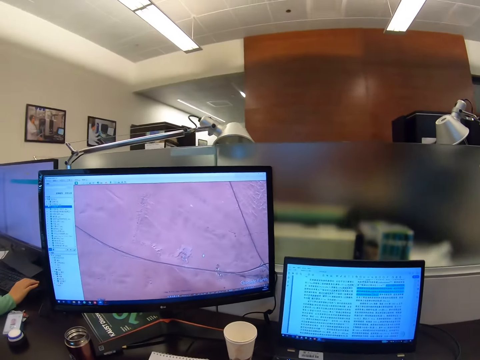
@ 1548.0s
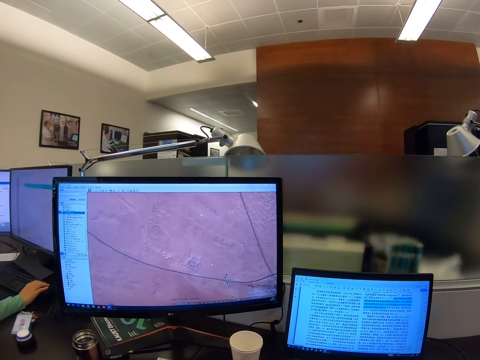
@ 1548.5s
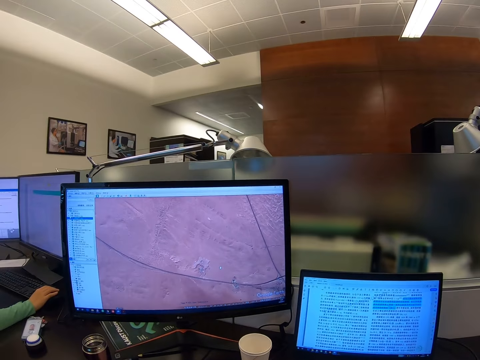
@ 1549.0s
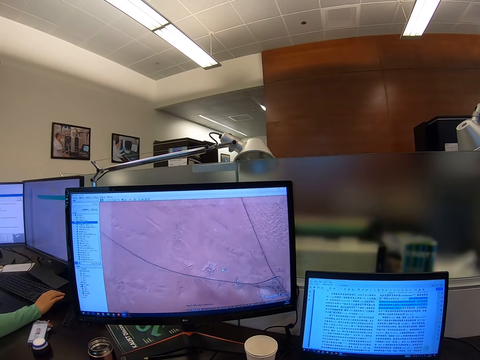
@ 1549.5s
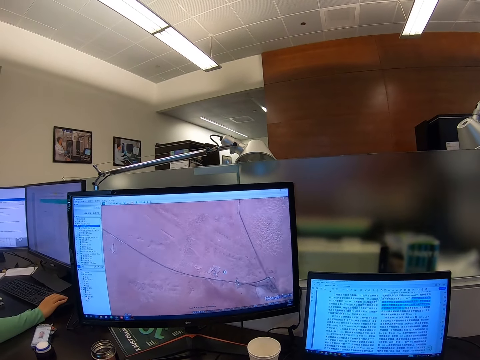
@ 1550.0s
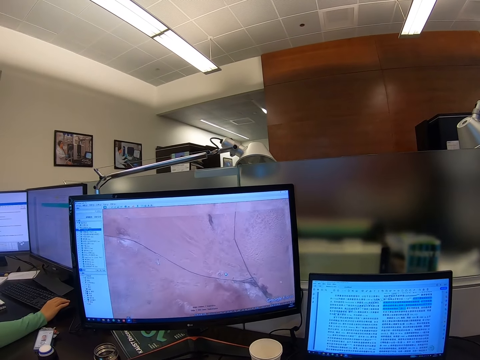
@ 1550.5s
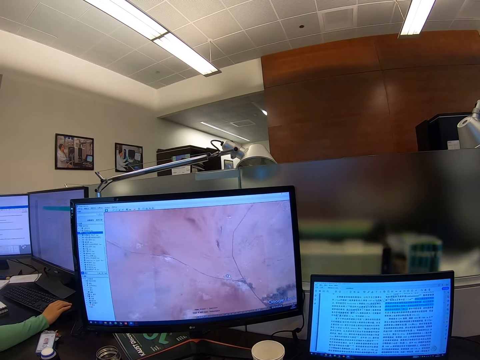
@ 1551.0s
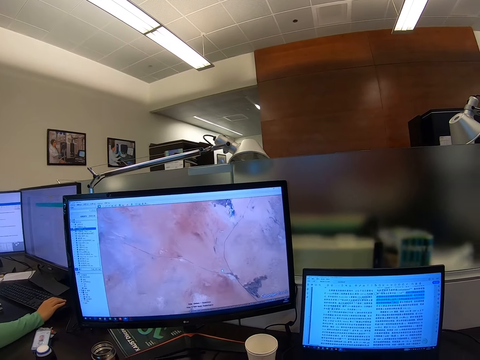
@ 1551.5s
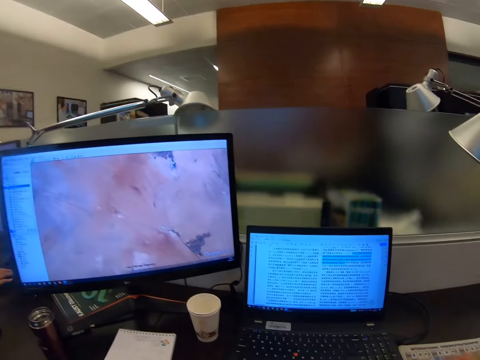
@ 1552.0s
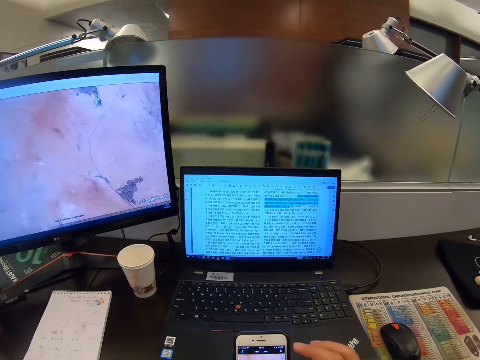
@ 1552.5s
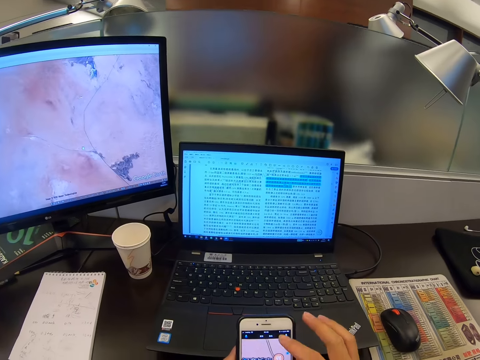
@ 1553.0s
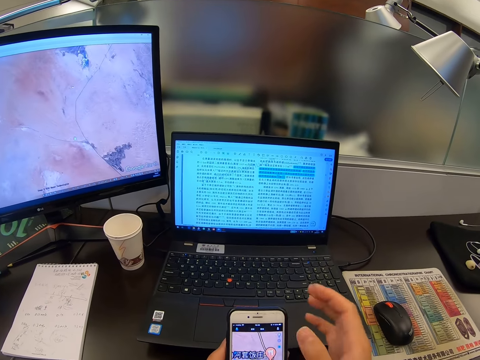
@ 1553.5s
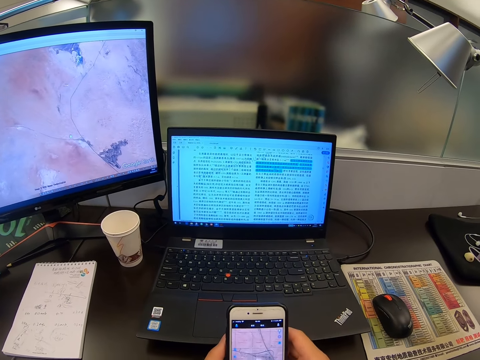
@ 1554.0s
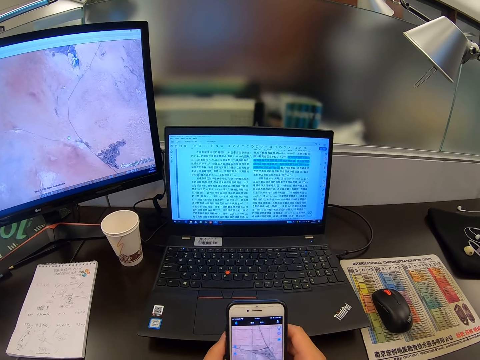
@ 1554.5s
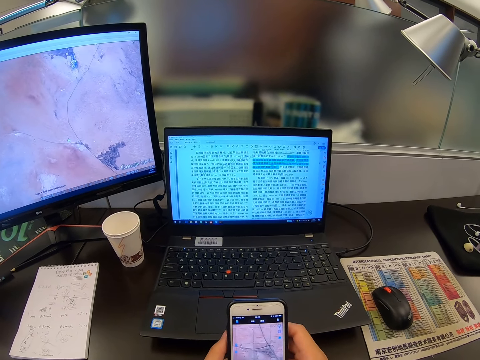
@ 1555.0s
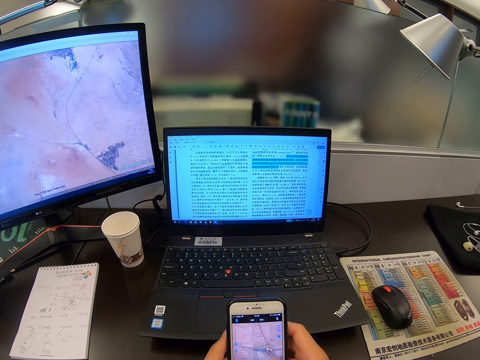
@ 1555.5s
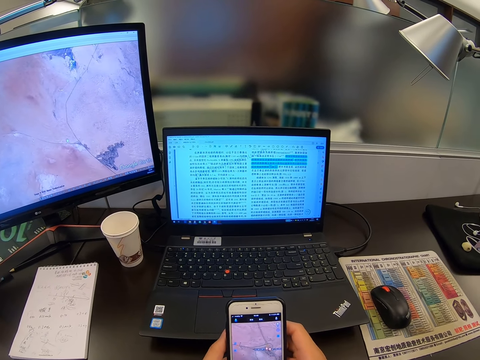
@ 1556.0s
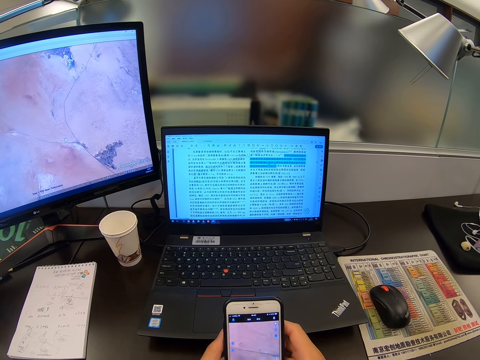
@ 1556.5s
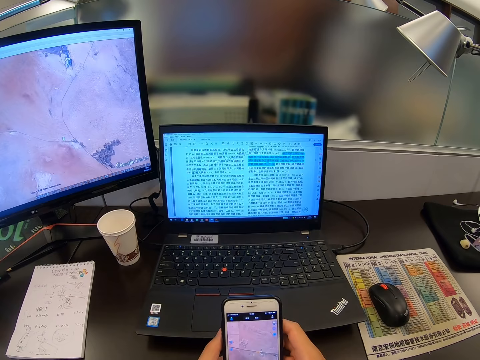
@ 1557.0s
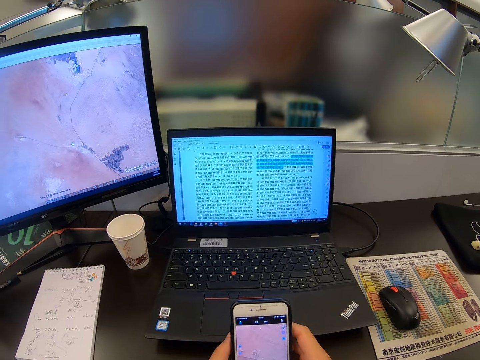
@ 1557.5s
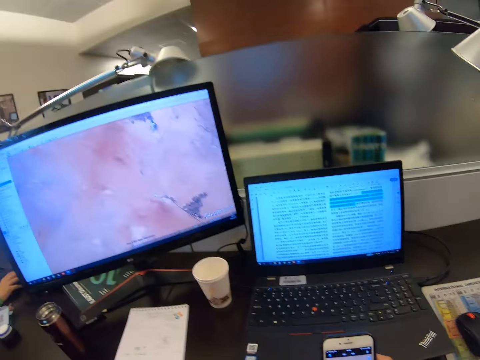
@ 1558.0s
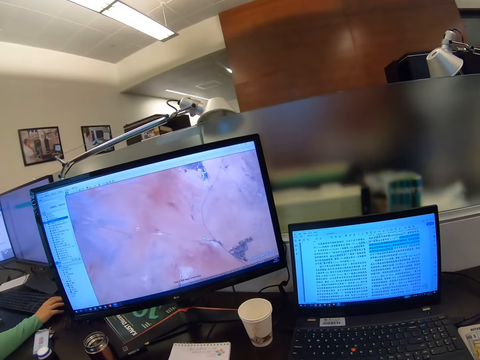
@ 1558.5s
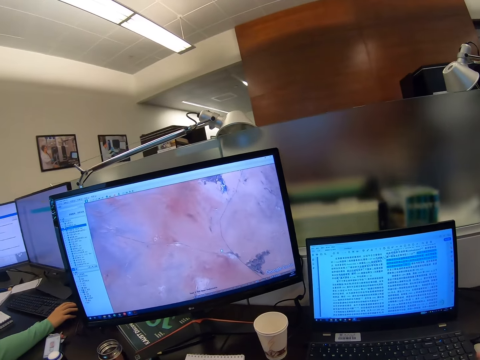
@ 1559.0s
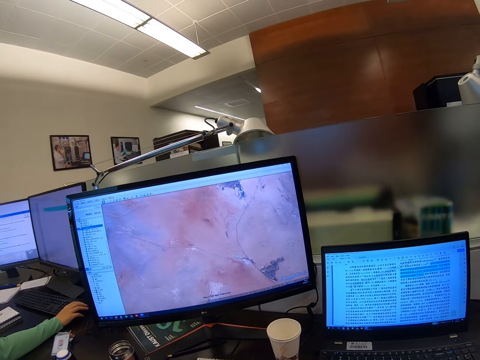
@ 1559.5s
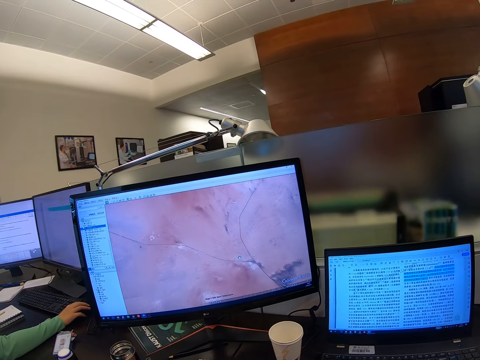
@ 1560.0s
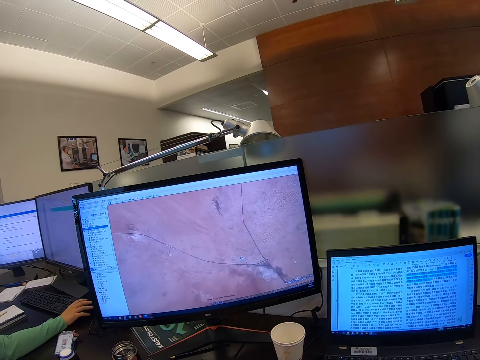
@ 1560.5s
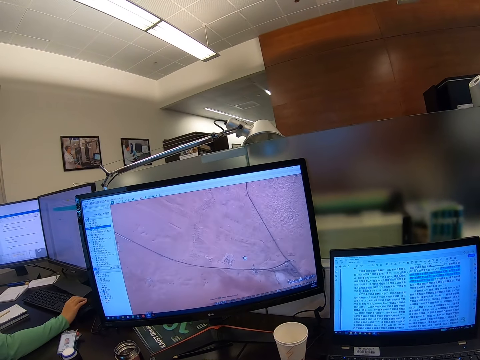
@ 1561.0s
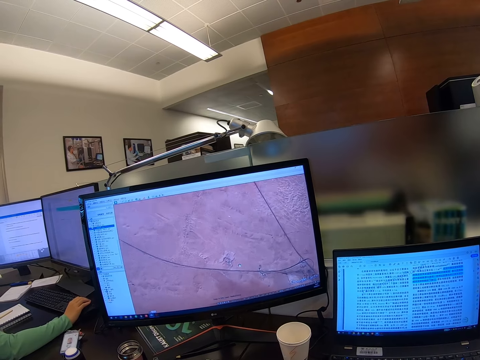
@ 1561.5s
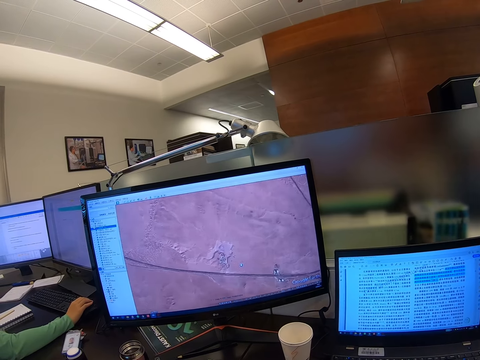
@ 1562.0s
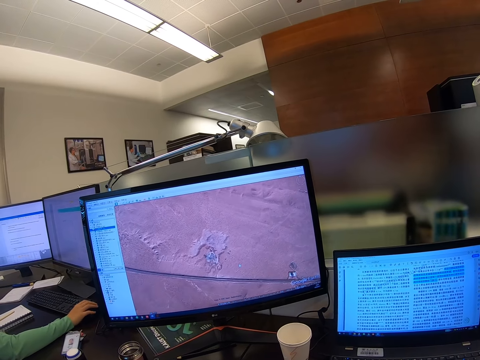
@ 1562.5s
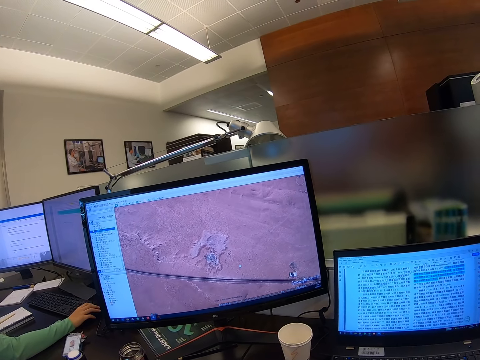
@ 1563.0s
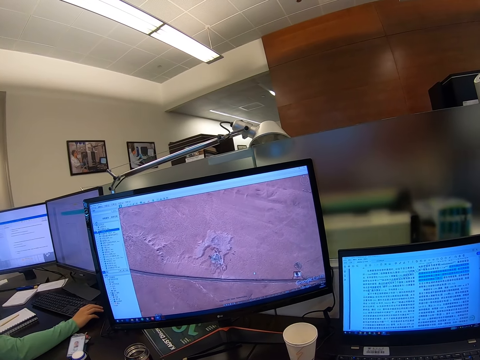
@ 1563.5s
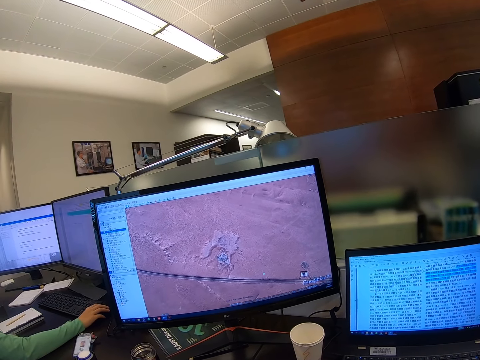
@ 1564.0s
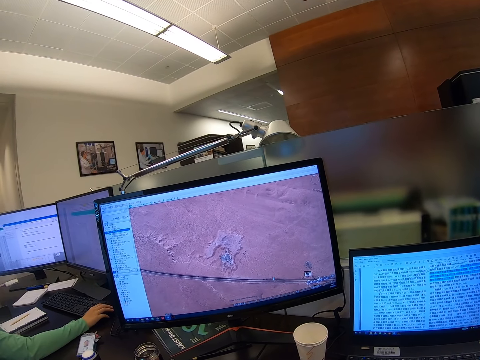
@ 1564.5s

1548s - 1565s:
The camera wearer stares at the monitor. They scroll a computer. They scroll a phone. They scroll the computer.

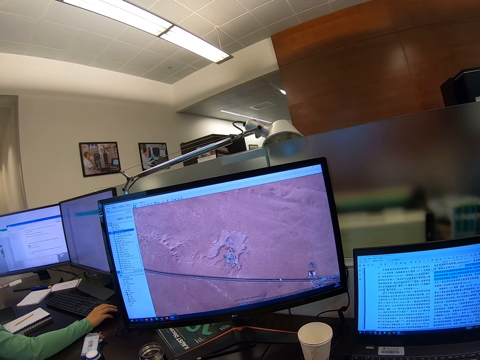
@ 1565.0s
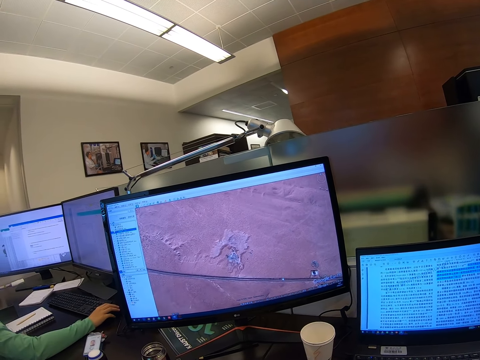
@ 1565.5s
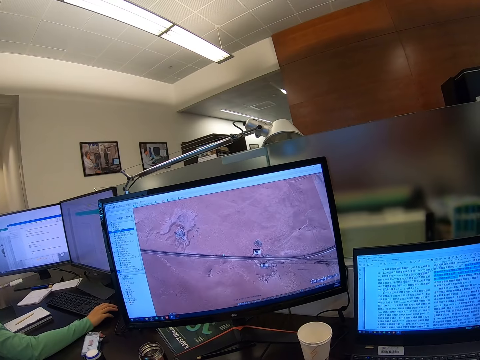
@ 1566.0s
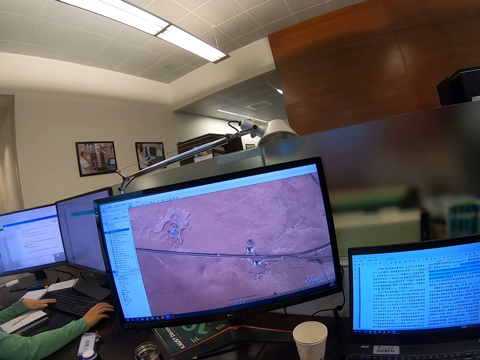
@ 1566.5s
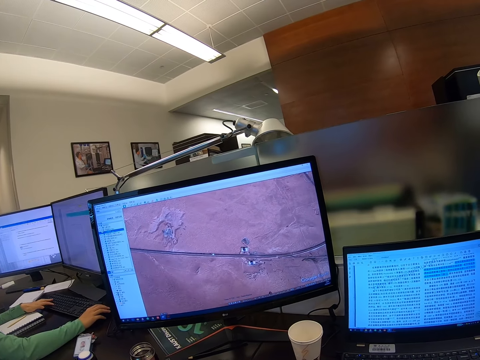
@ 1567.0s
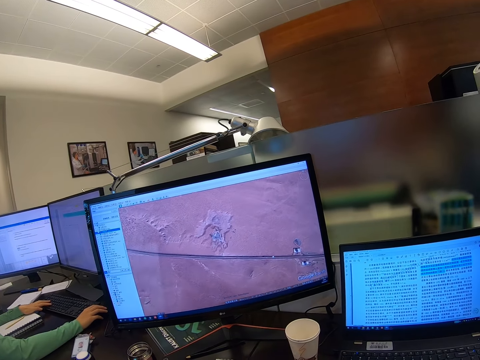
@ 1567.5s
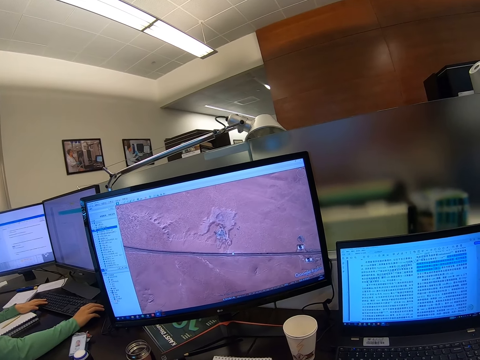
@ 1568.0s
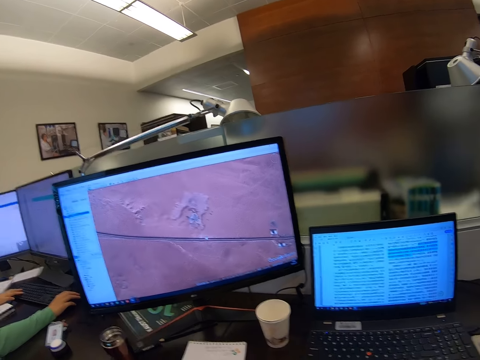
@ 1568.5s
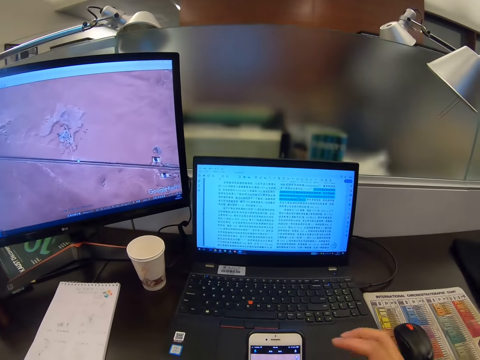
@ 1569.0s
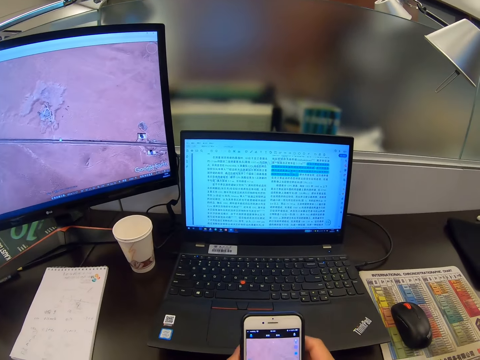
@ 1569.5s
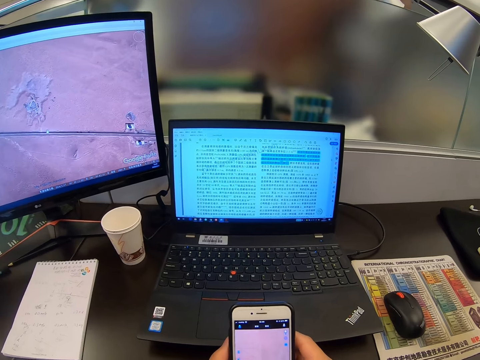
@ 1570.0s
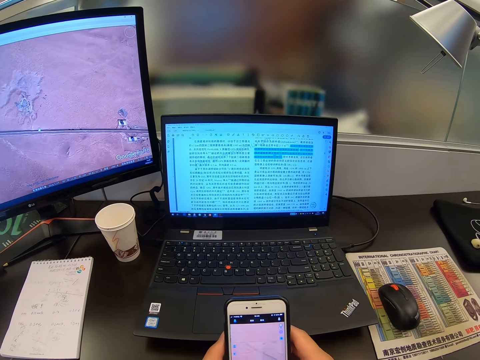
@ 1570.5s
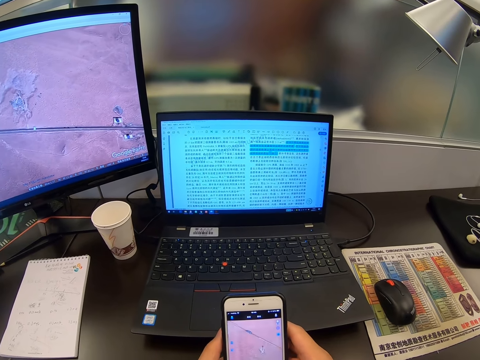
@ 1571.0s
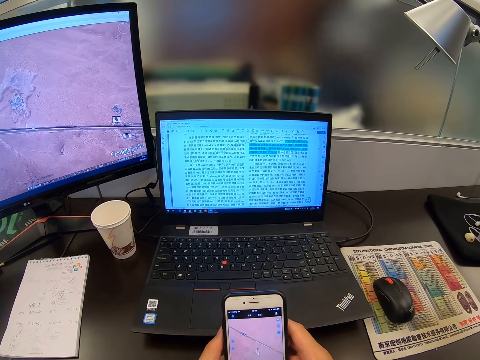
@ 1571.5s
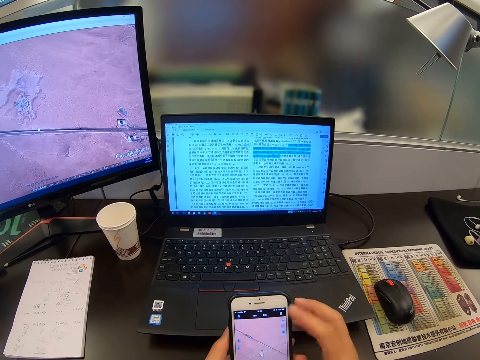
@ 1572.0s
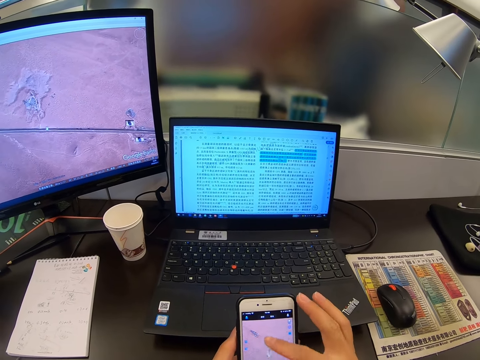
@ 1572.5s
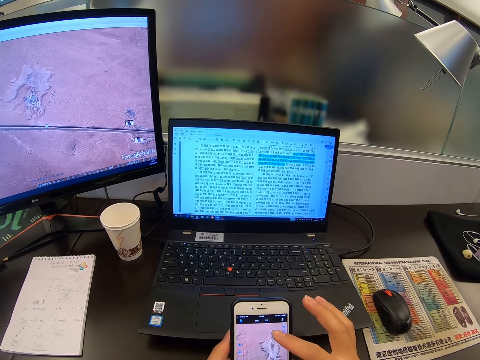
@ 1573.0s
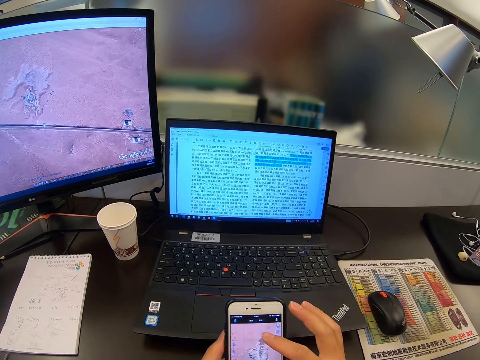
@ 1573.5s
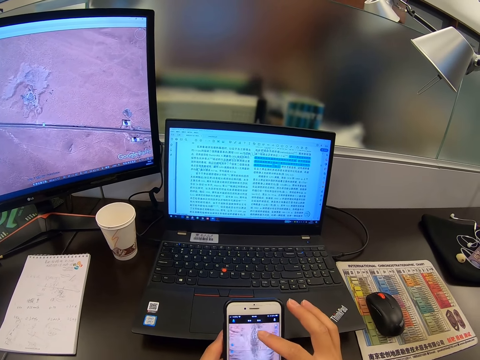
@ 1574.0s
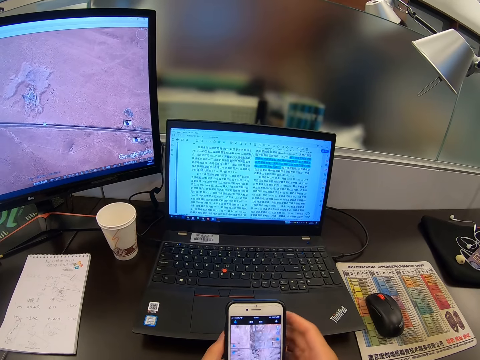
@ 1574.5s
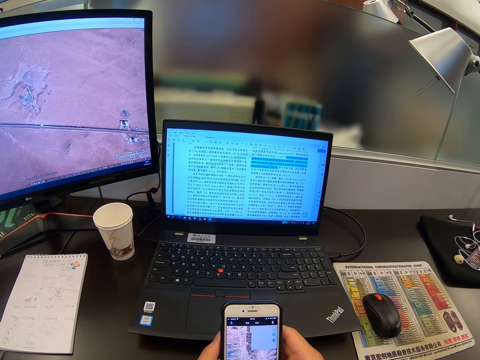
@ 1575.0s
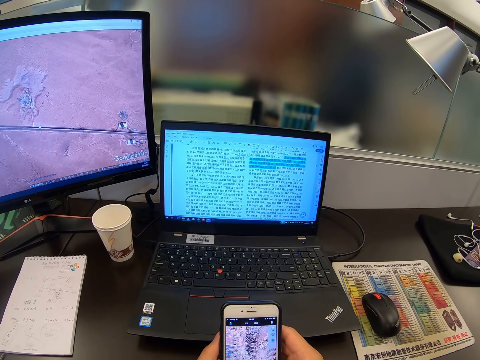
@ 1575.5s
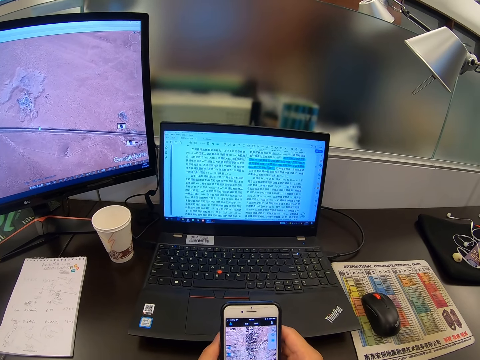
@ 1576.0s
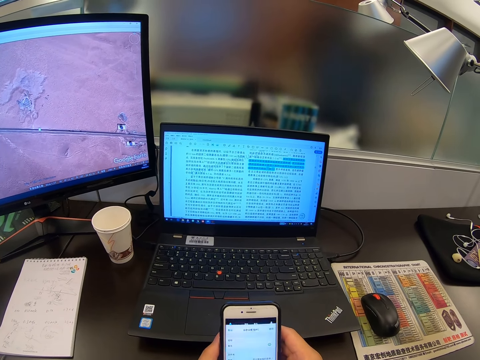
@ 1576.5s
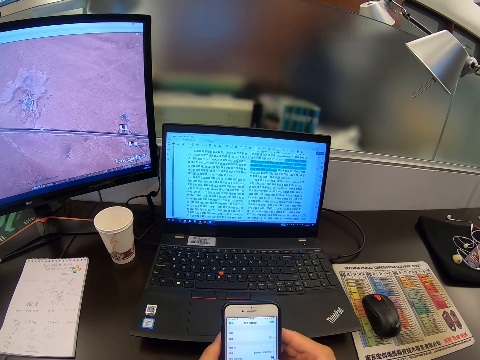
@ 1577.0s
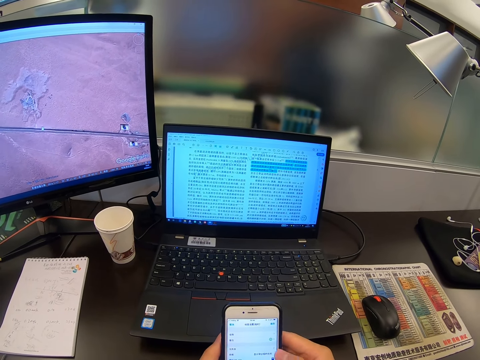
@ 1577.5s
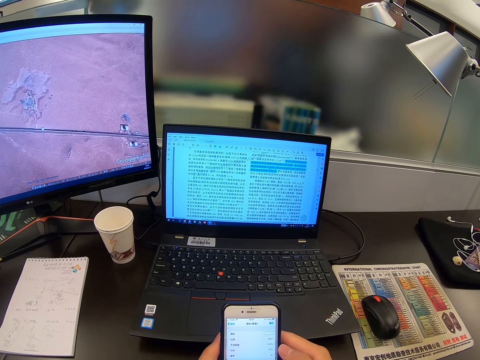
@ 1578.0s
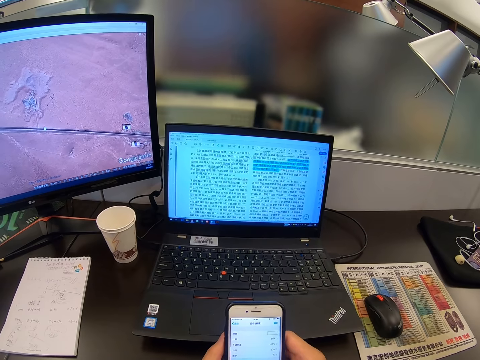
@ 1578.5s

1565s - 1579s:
The camera wearer operates the phone. They scroll the phone.
